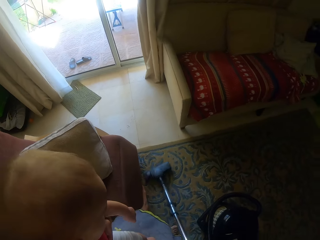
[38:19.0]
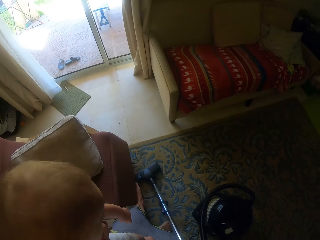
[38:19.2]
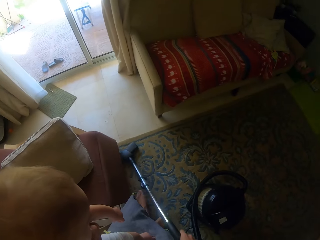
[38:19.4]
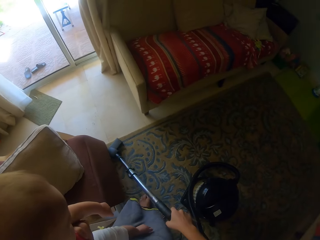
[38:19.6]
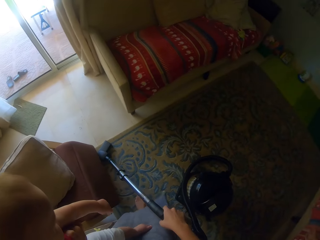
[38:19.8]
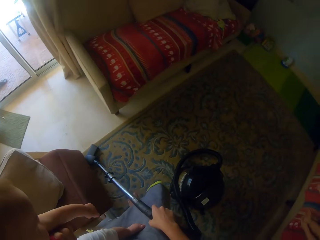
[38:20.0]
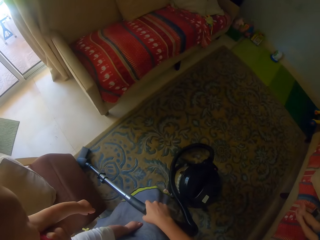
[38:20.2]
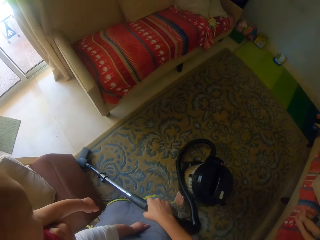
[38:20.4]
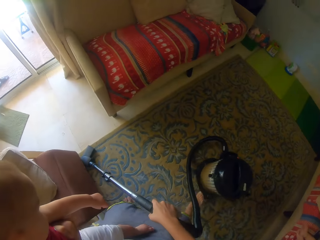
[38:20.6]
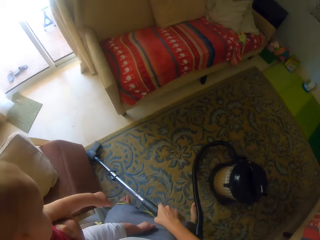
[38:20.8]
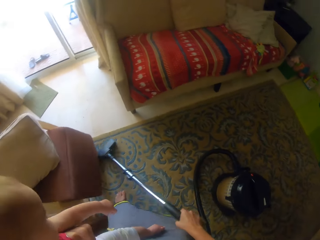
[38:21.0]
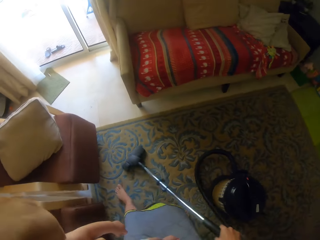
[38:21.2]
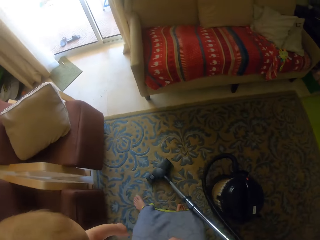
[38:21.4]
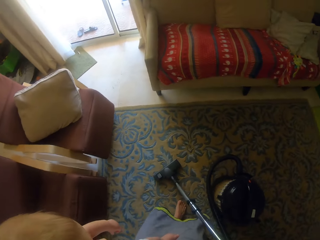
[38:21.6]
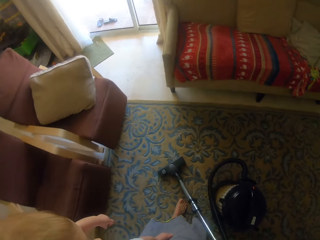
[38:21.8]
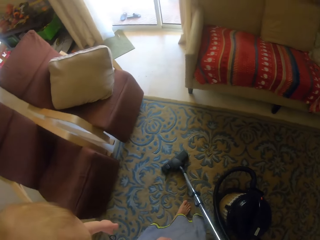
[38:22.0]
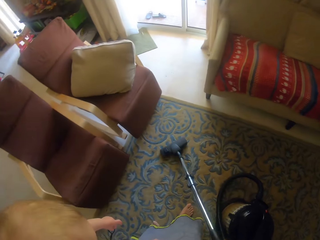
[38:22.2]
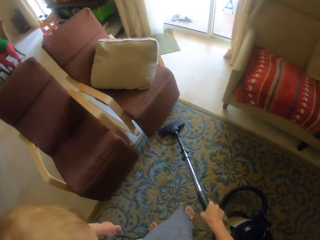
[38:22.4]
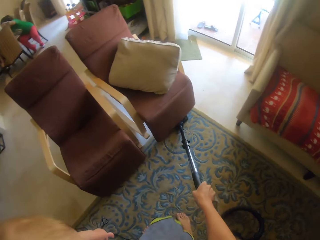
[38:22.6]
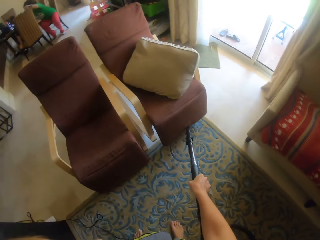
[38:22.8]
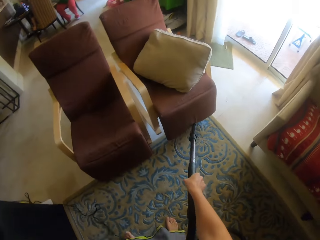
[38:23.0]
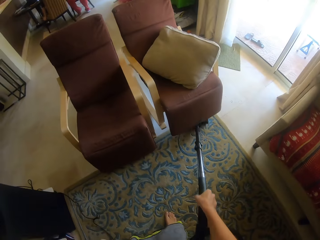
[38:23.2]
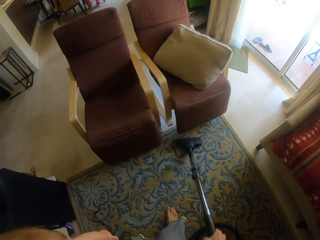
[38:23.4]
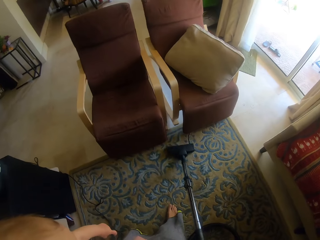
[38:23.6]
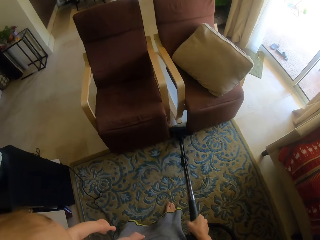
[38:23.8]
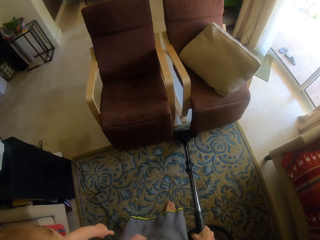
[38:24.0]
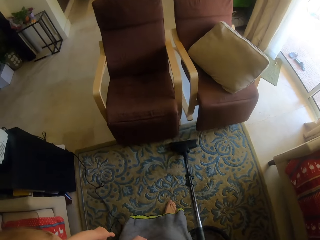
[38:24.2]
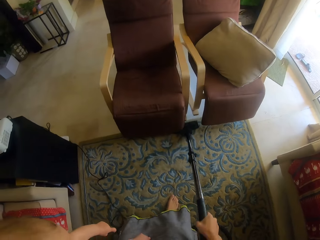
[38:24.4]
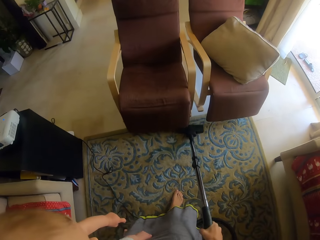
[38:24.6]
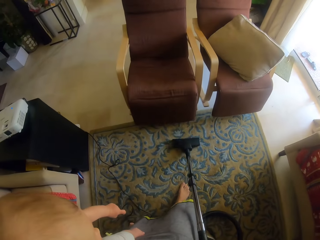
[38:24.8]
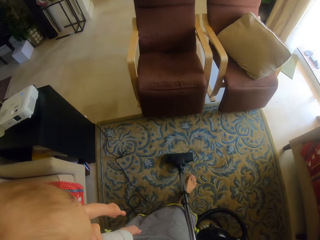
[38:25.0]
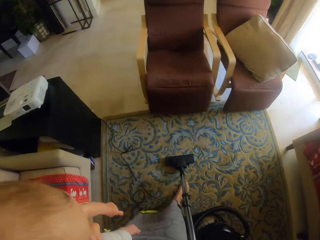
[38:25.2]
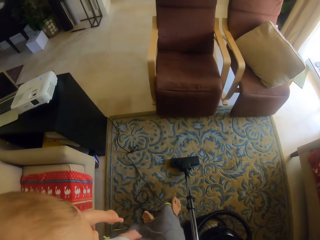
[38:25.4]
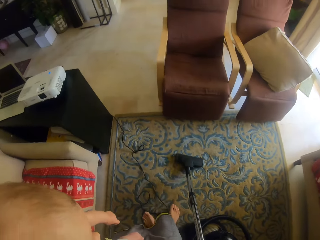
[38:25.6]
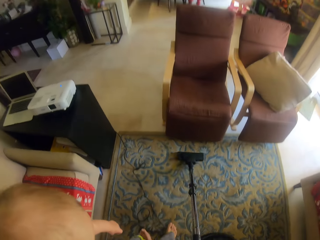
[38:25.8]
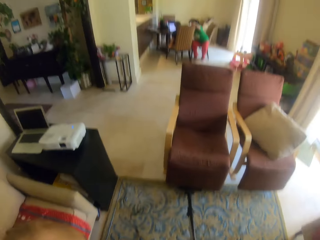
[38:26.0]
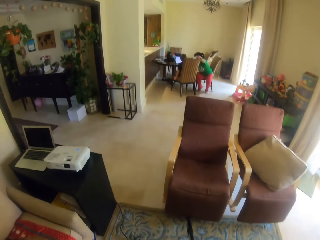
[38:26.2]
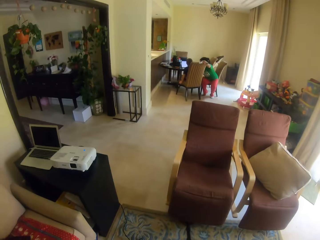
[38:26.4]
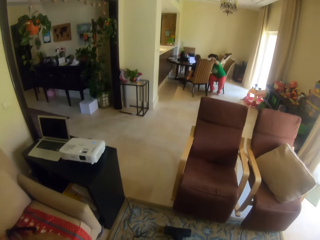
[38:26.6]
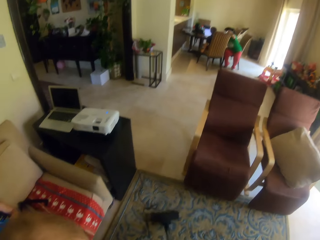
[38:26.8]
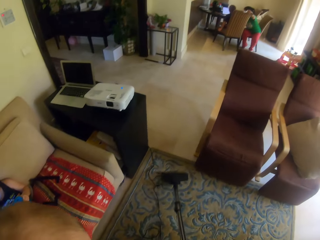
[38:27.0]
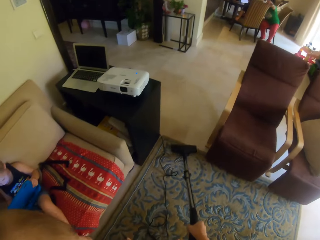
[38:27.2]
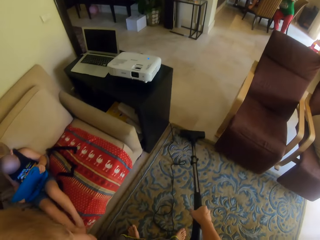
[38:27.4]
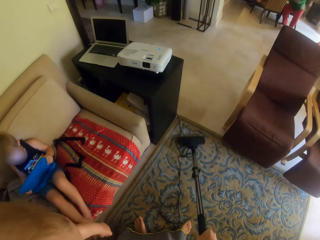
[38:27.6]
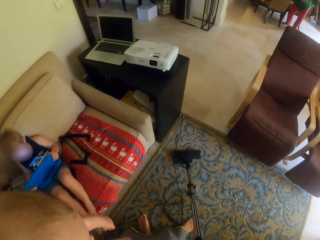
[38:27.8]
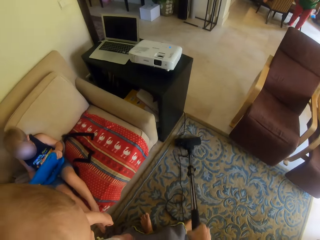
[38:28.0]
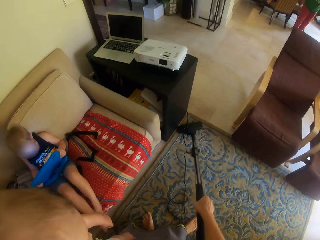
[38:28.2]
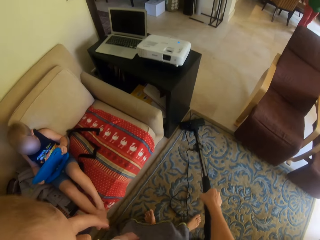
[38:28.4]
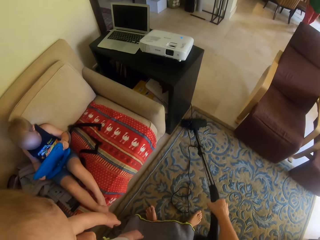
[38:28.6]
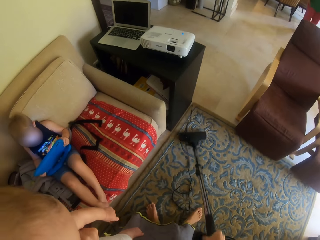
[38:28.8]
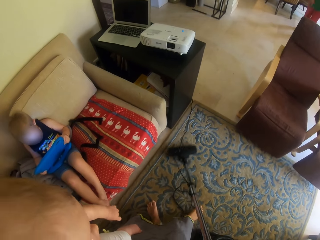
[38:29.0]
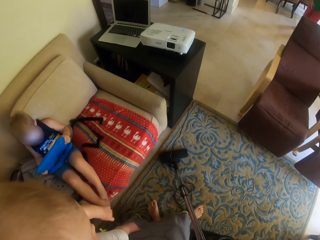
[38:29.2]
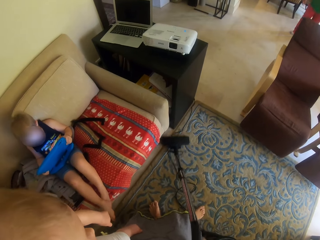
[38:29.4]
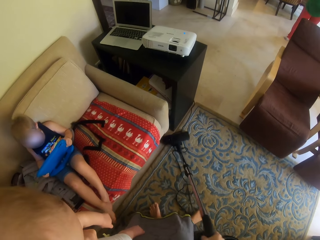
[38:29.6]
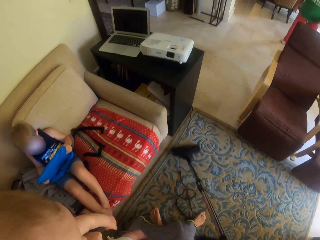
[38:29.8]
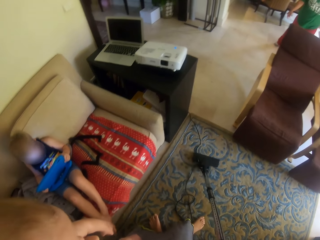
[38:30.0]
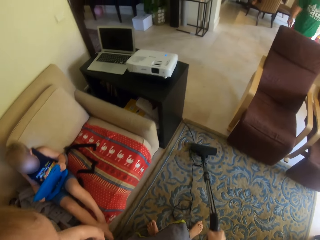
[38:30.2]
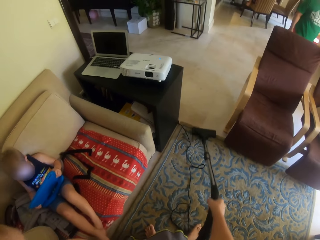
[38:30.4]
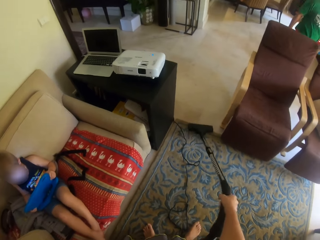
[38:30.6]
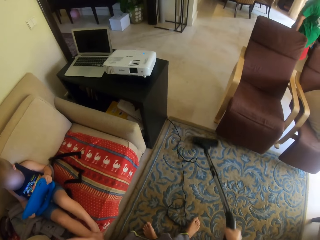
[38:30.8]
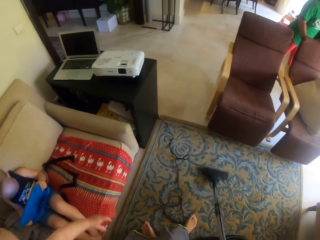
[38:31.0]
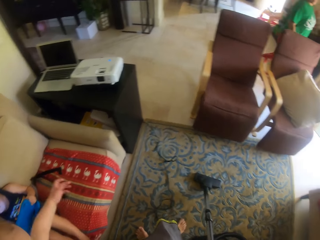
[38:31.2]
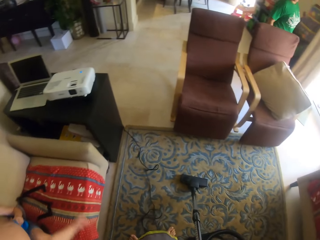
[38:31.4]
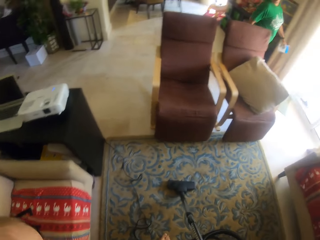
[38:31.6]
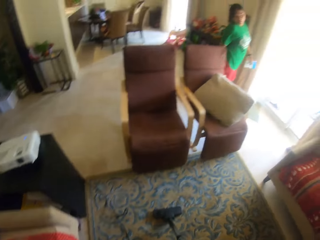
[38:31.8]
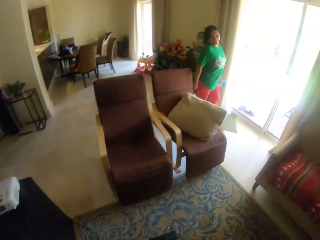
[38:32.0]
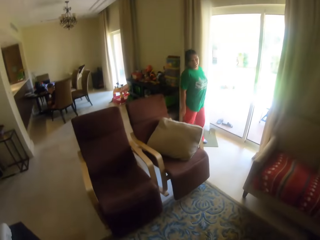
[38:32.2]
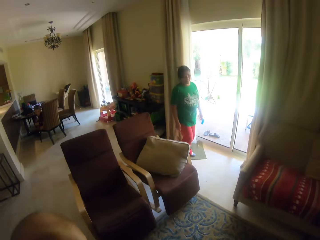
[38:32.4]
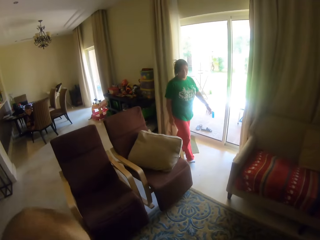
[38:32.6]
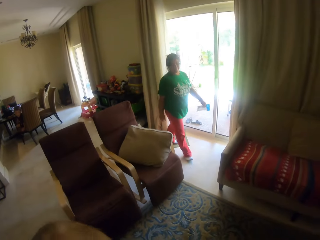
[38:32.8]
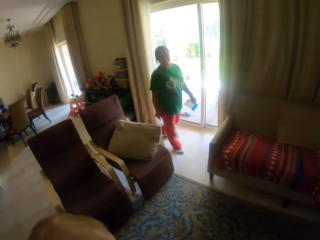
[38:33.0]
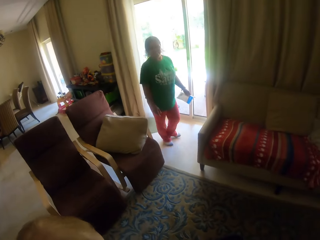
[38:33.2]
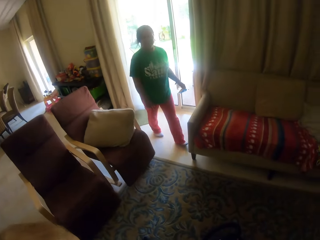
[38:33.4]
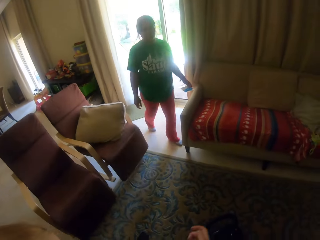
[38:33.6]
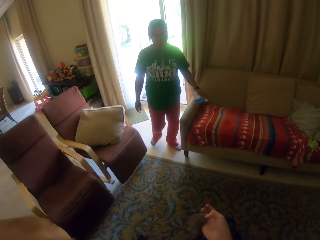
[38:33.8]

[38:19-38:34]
The camera wearer pushes the vacuum cleaner. They clean using the vacuum cleaner. A lady walks into the room. The camera wearer cleans using the vacuum cleaner. They talk to the lady.

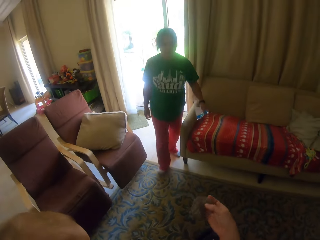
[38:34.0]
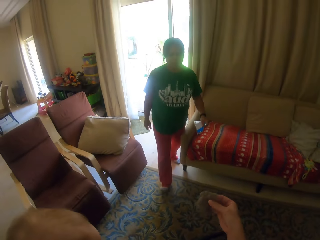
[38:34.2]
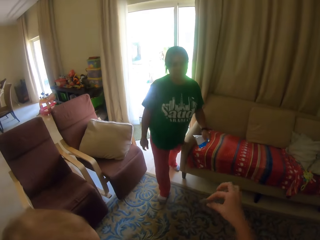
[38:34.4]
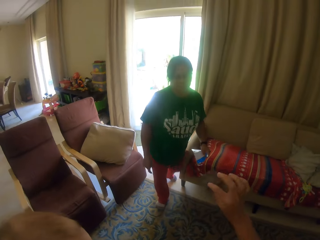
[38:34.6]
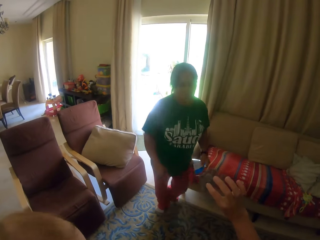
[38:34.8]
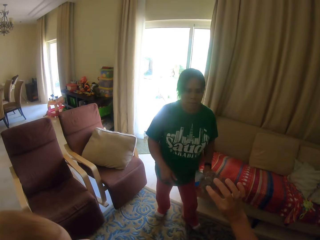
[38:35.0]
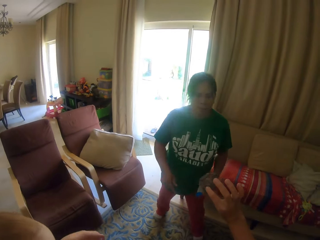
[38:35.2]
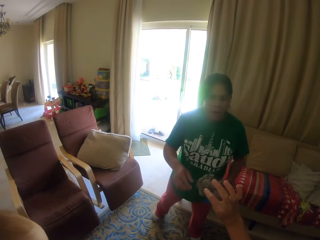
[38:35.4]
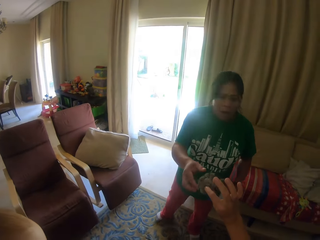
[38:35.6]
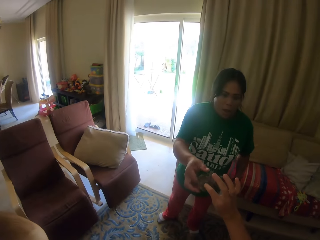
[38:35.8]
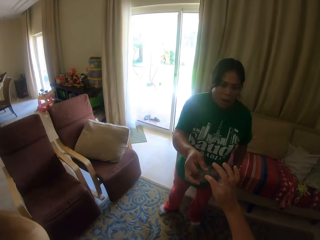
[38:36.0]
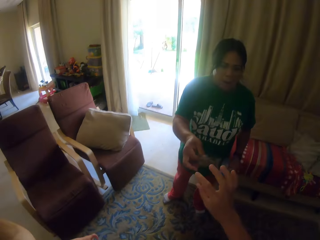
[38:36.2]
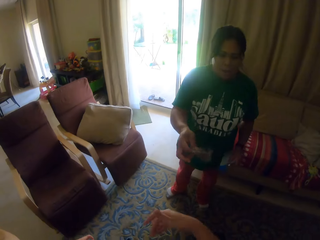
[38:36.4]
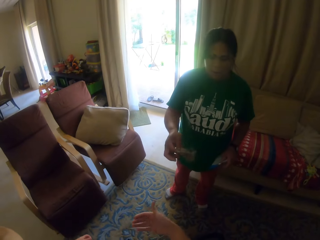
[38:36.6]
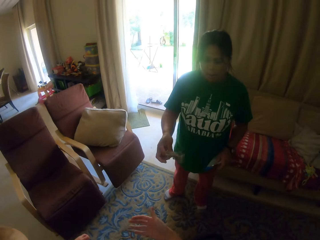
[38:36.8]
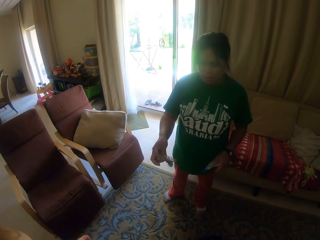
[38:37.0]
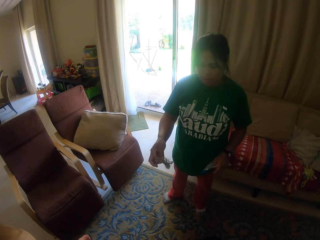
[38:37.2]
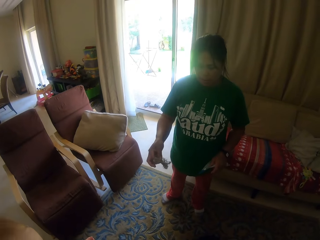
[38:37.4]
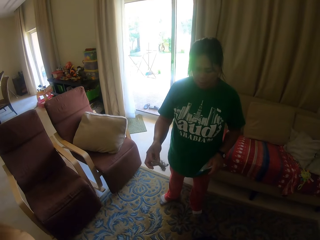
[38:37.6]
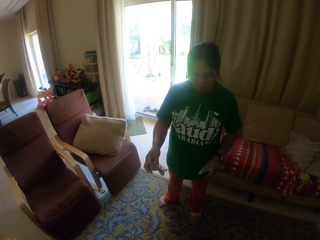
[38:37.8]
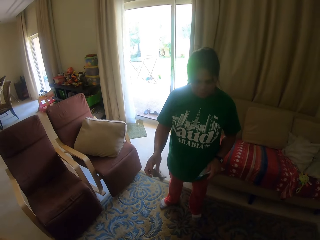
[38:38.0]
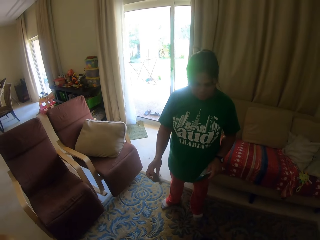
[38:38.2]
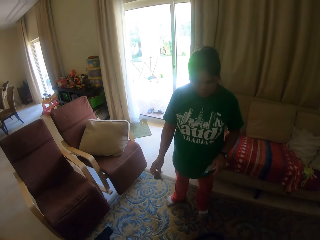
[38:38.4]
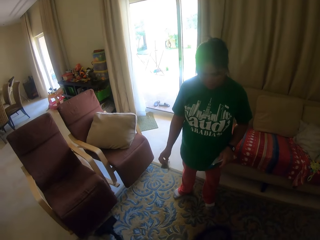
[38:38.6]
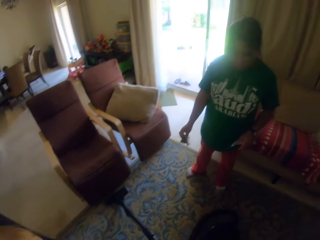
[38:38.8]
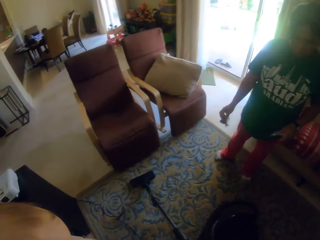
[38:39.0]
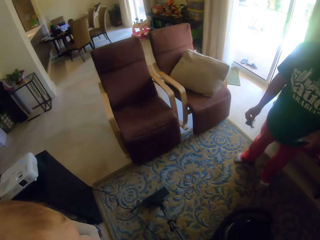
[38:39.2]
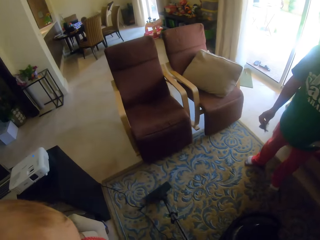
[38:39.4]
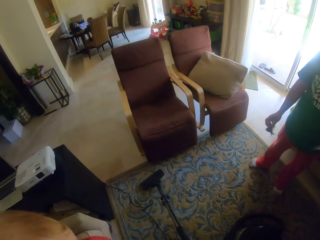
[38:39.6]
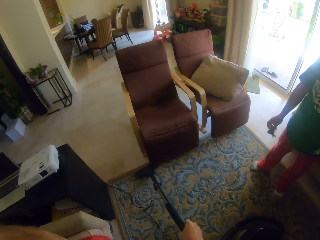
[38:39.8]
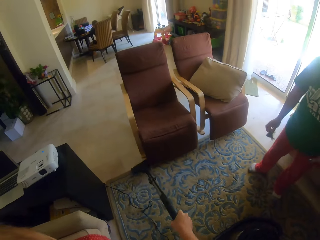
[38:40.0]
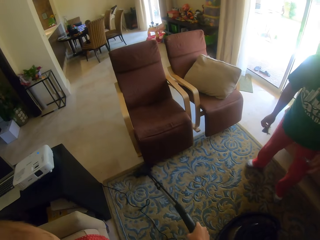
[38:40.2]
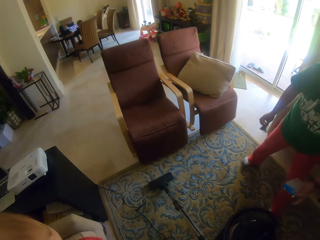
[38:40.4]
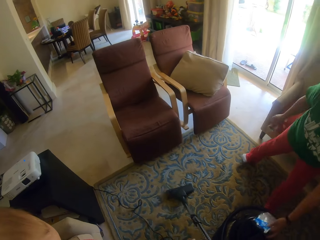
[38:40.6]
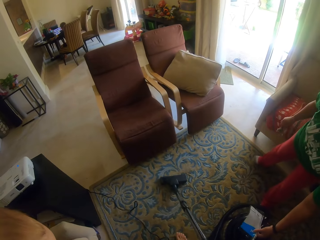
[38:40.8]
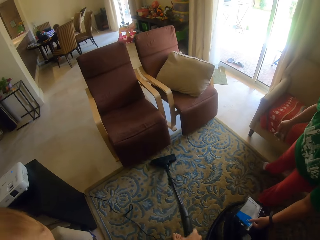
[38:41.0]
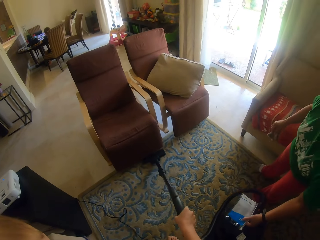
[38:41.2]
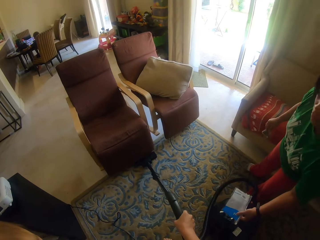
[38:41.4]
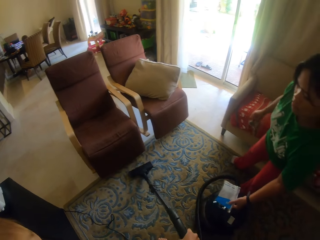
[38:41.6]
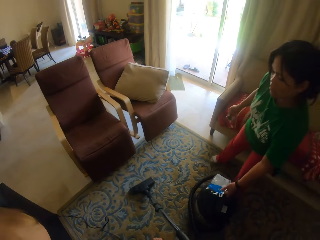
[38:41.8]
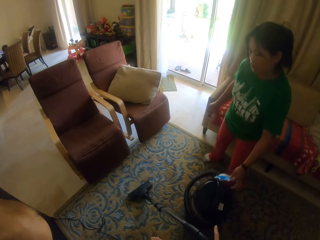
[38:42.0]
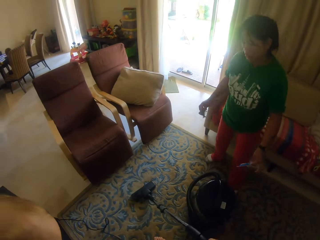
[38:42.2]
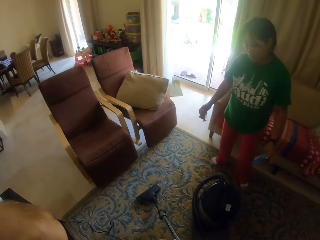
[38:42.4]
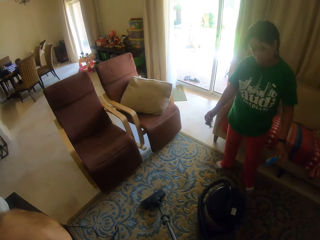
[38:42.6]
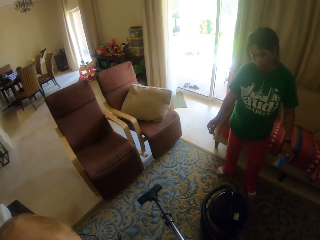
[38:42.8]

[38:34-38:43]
The camera wearer gives the lady dirt. They clean using the vacuum cleaner. The lady touches the vacuum cleaner.
